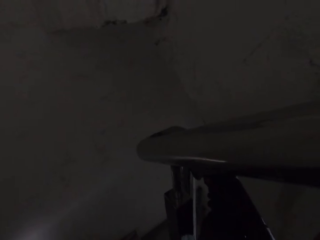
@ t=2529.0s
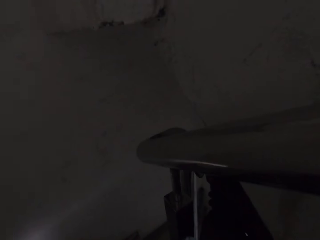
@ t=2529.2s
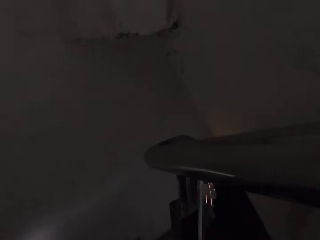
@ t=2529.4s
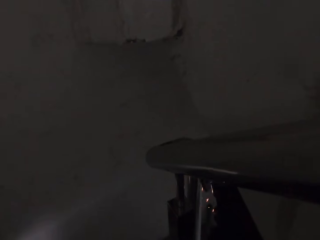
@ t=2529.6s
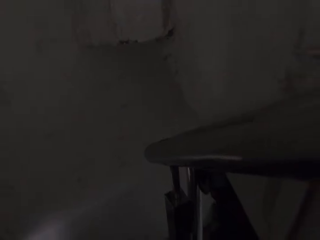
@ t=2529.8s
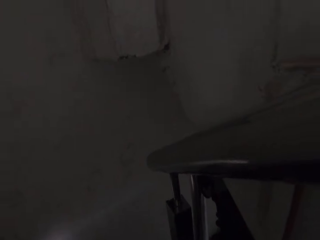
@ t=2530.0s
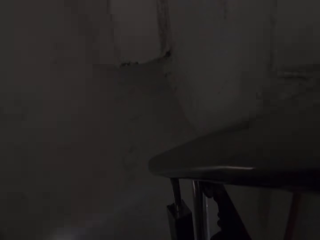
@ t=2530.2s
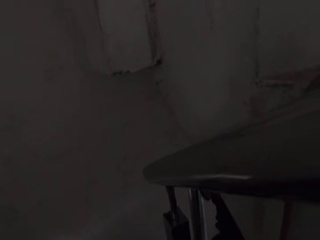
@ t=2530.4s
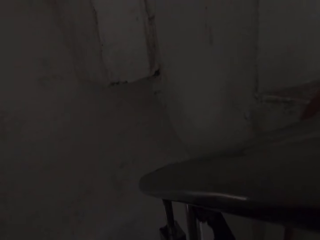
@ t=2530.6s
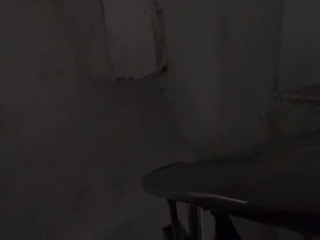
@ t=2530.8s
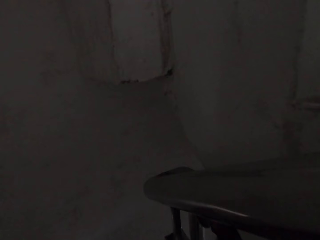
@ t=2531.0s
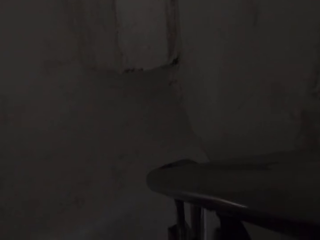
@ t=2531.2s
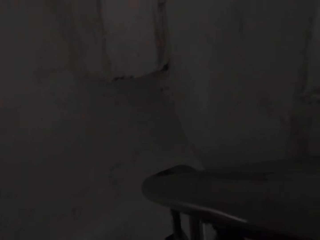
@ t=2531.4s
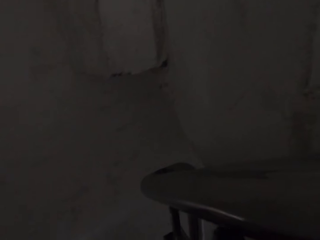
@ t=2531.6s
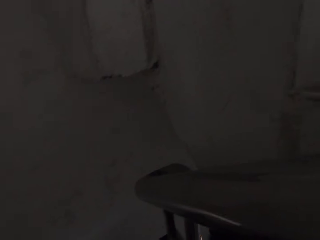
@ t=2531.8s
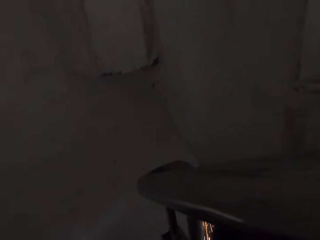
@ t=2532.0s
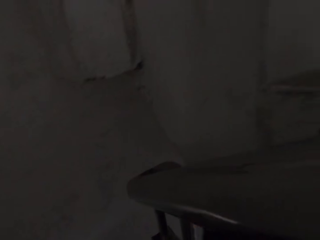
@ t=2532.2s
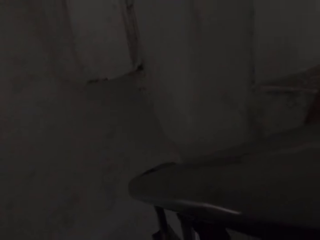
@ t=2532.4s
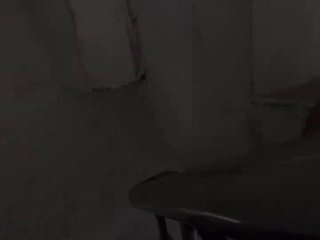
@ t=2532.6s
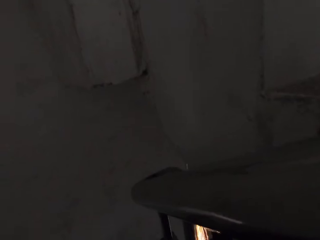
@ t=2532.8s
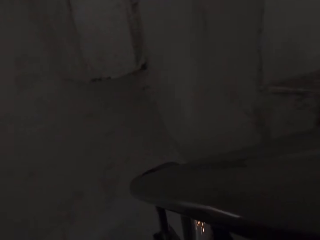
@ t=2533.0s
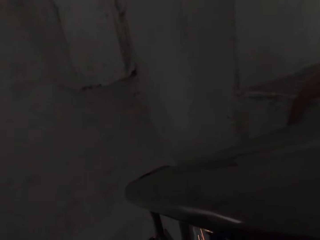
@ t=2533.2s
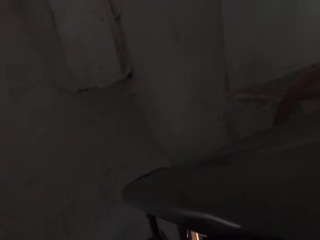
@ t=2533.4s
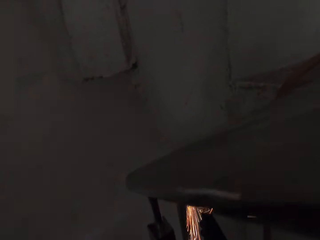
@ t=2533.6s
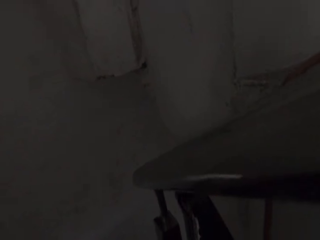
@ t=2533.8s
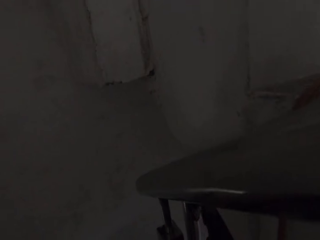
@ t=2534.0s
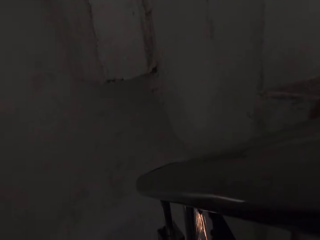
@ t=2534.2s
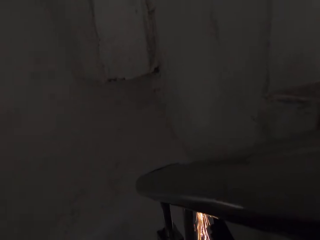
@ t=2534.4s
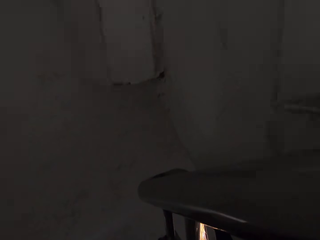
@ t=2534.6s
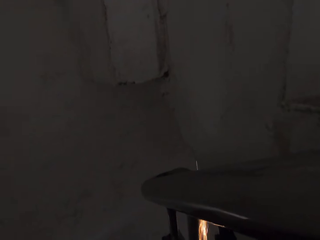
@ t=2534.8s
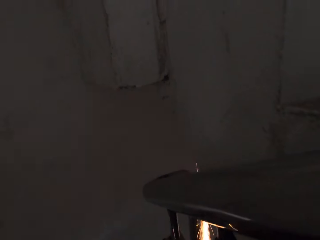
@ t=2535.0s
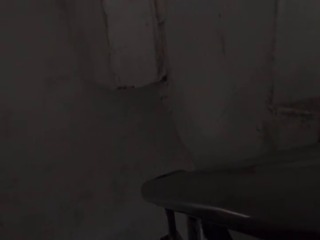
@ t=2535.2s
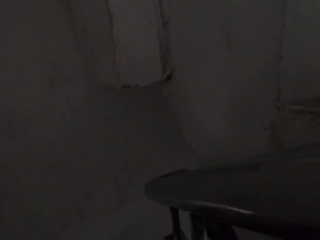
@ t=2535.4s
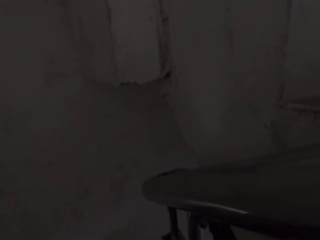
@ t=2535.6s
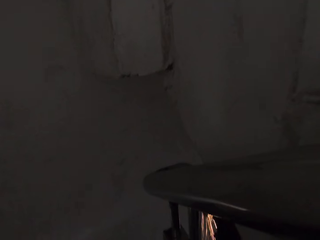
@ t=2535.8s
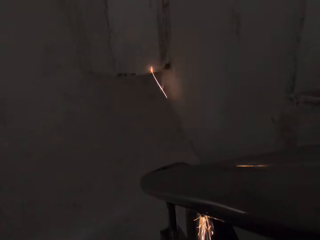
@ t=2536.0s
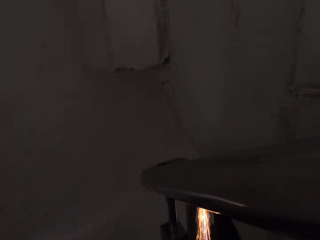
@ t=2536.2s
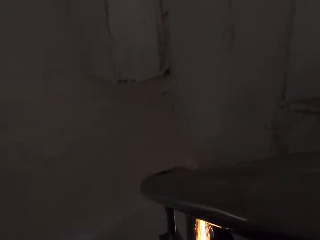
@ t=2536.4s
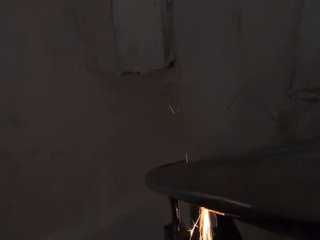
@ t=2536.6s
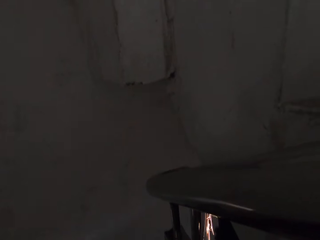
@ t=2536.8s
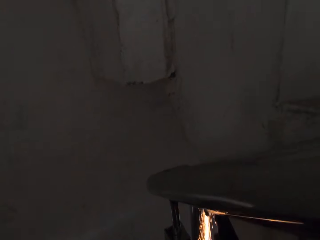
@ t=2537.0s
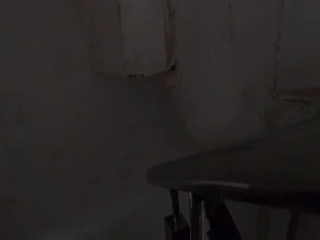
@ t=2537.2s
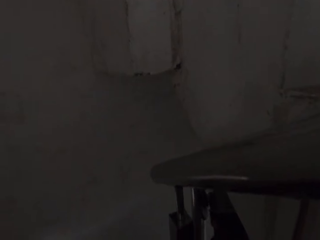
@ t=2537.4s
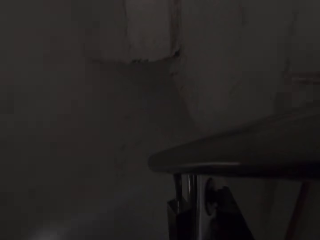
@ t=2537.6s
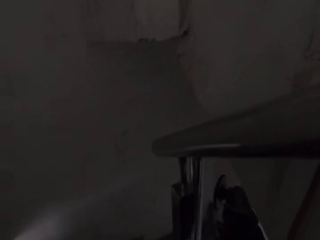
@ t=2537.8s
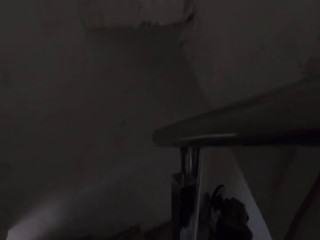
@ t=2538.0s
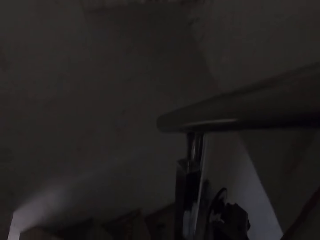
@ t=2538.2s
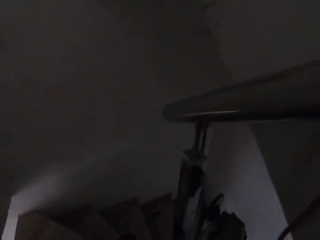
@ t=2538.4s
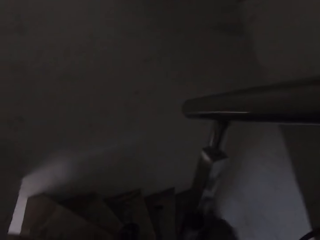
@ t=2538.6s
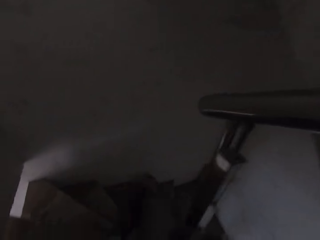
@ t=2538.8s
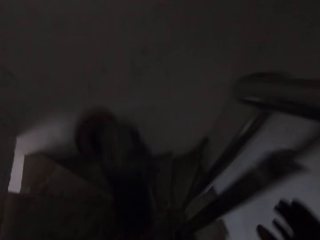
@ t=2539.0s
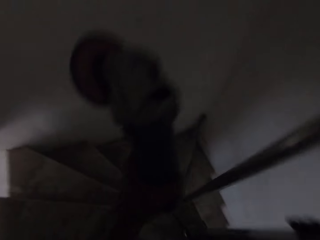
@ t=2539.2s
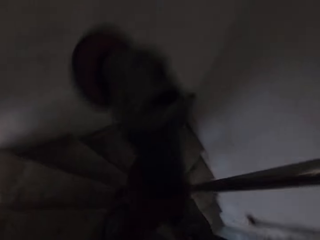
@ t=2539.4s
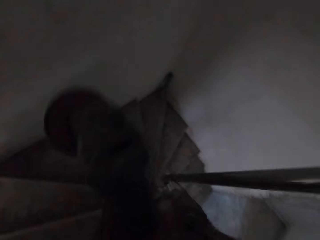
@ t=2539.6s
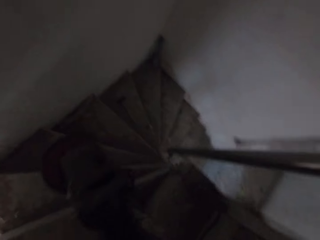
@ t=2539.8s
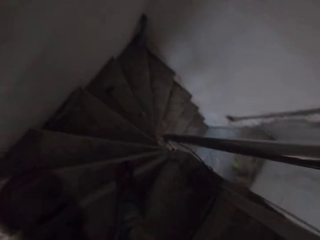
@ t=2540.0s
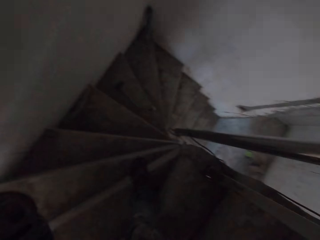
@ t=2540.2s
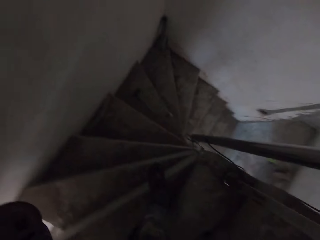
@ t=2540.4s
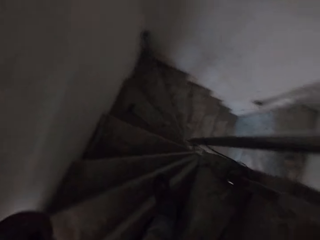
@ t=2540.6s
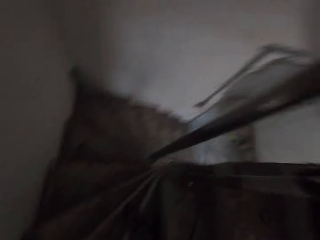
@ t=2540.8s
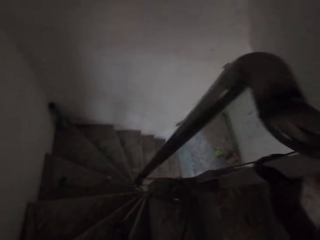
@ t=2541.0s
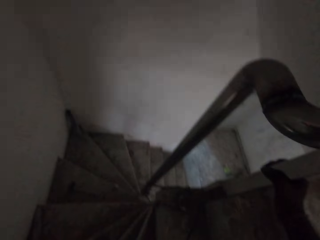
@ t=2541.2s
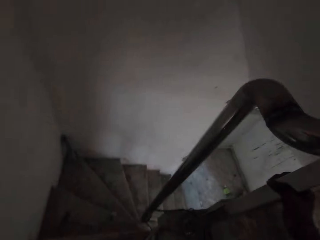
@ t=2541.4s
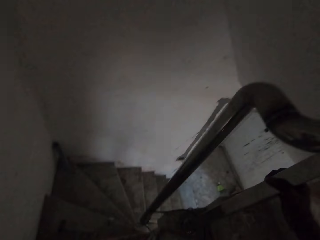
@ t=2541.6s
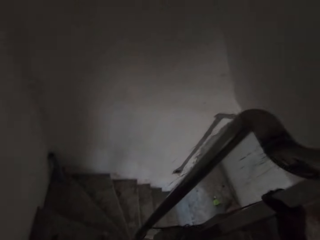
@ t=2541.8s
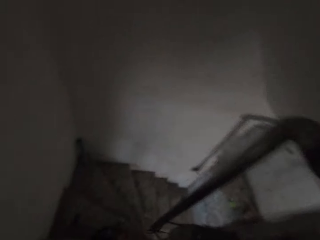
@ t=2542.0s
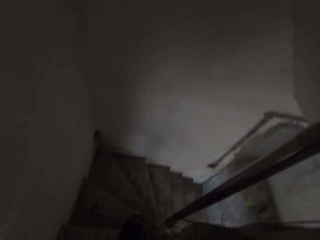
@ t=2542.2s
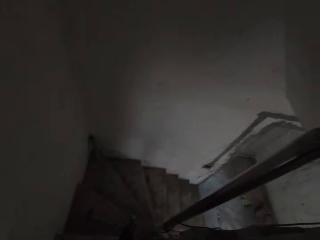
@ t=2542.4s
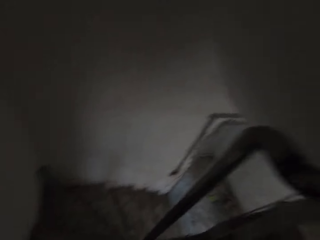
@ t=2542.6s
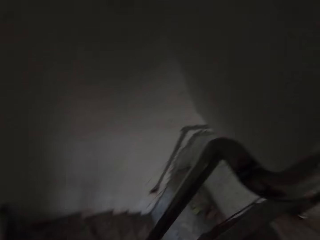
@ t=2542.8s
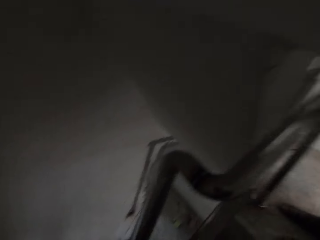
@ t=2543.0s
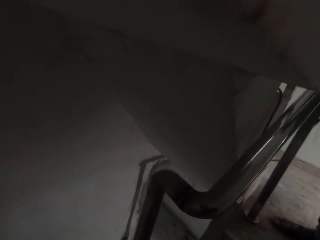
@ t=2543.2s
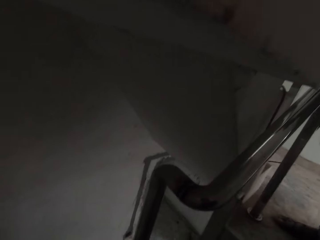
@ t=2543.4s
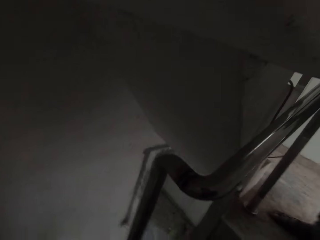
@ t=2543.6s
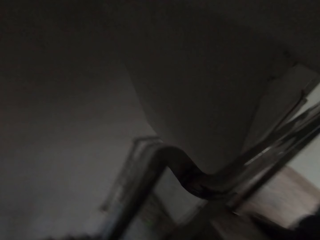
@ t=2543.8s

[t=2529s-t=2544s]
The camera wearer grinds a metal with a grinder. They stop grinding the metal with the grinder. They hold the grinder with the other hand. They look around the staircase.

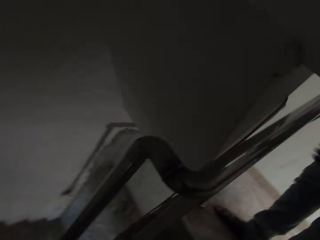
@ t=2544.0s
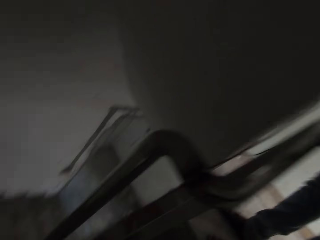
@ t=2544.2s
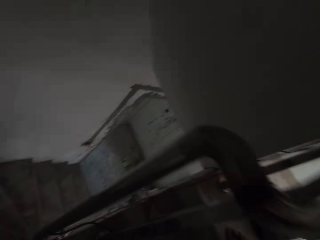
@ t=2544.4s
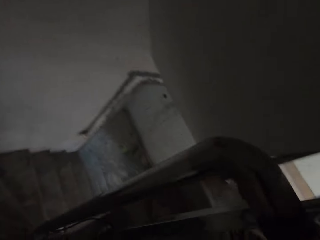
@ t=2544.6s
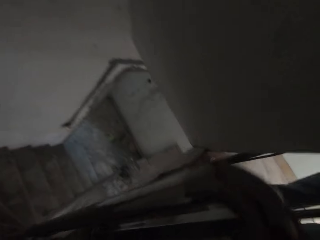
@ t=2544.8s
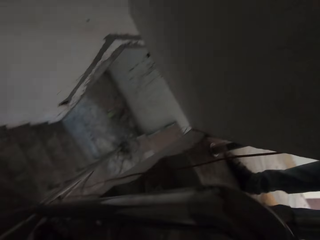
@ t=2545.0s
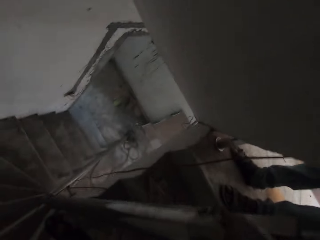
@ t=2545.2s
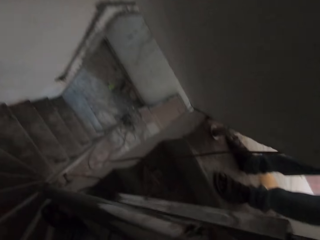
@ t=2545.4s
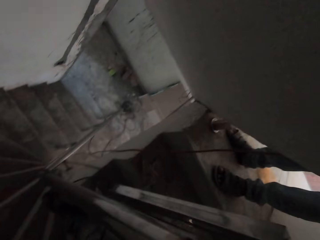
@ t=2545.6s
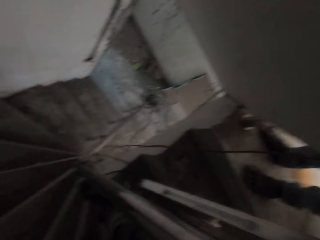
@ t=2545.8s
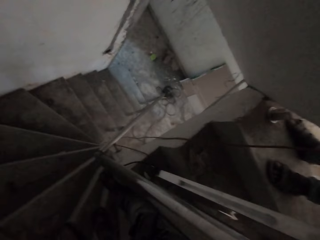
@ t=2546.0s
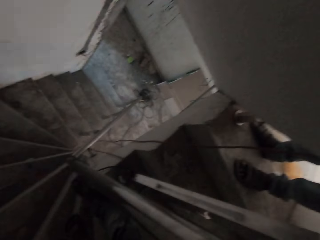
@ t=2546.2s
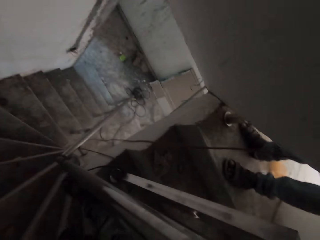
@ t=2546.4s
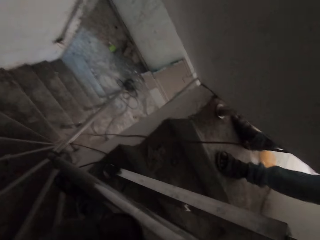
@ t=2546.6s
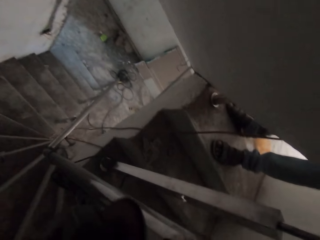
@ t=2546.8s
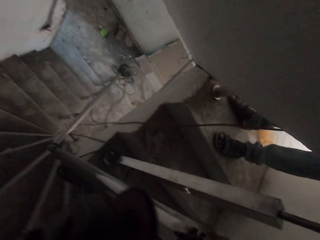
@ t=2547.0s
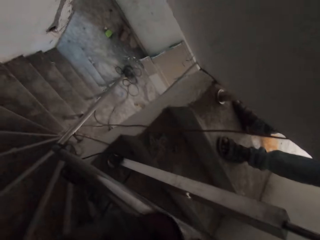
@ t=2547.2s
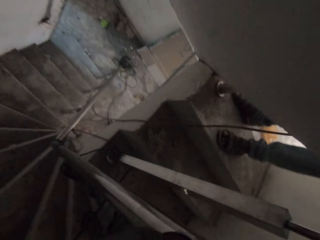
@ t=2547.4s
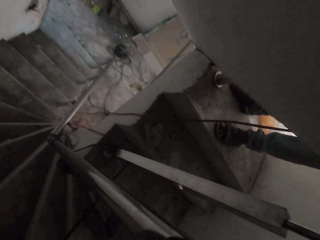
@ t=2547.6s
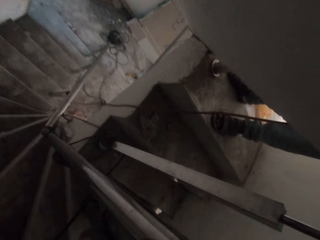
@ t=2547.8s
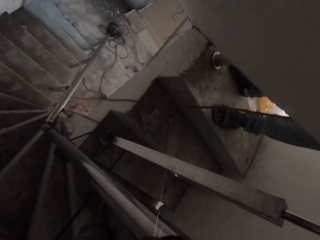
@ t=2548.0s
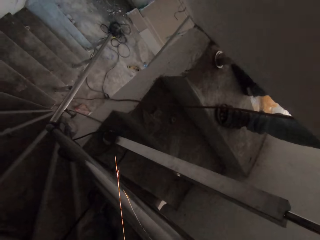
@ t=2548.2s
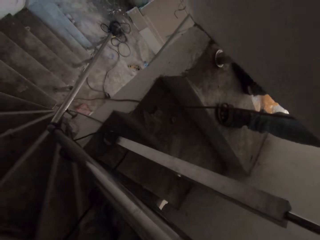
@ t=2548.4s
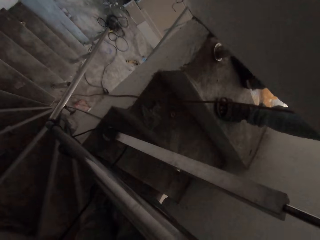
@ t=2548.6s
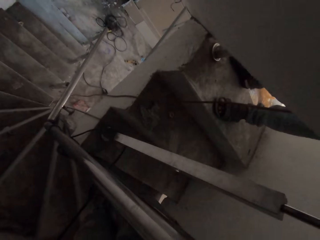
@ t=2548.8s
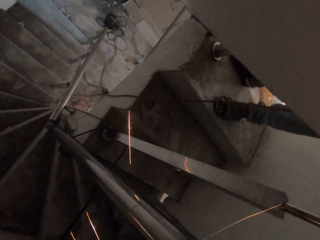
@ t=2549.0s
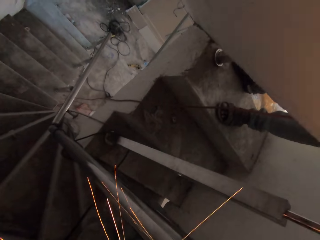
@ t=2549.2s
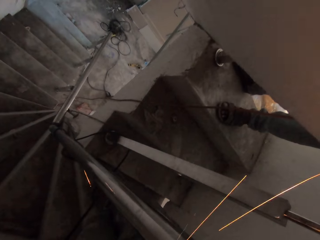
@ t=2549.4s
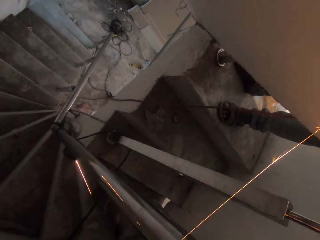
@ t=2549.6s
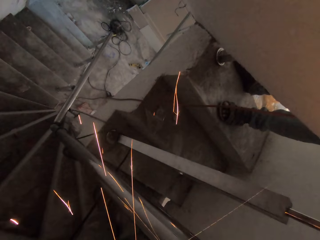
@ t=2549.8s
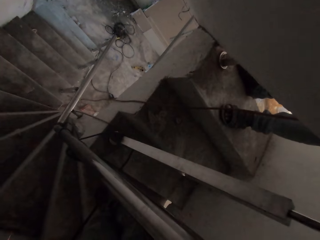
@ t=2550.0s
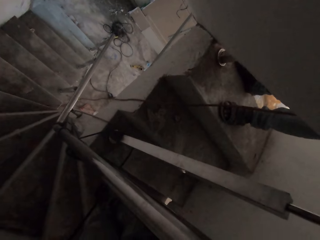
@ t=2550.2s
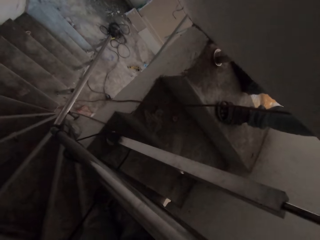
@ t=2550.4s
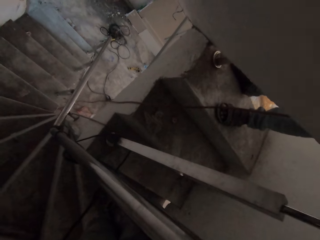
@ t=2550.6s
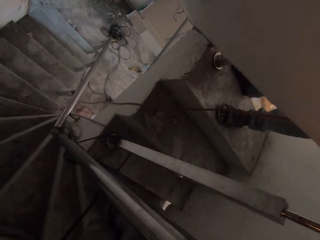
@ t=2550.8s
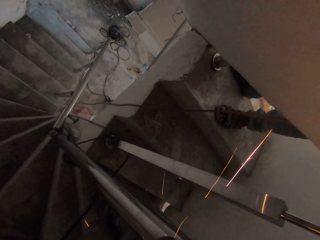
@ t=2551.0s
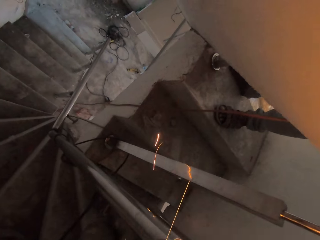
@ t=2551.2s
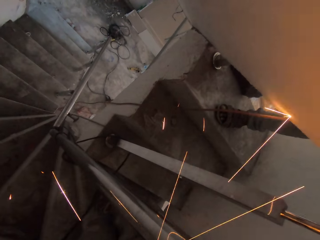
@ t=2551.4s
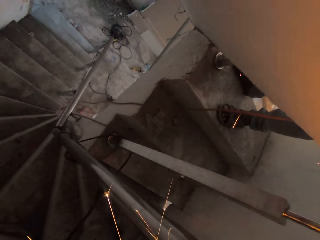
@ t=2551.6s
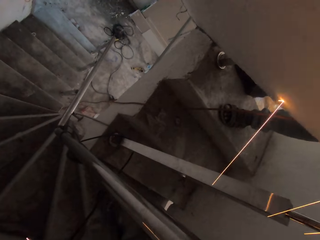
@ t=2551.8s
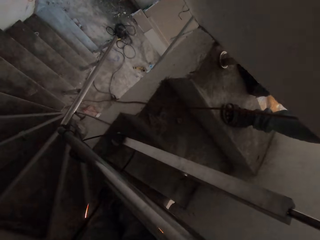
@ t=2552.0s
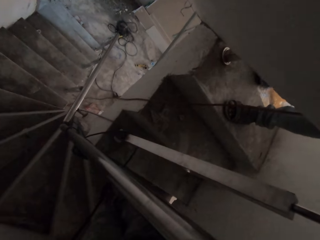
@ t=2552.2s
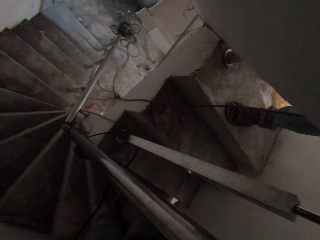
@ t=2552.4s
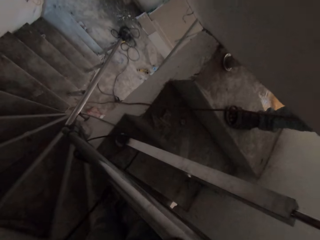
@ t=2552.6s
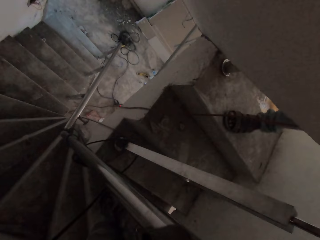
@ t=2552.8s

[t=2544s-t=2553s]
A man moves a hand. The man stands. The camera wearer smoothens another part of the stair railing with the angle grinder.
